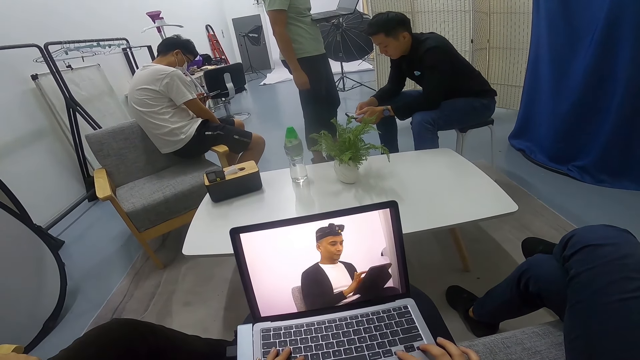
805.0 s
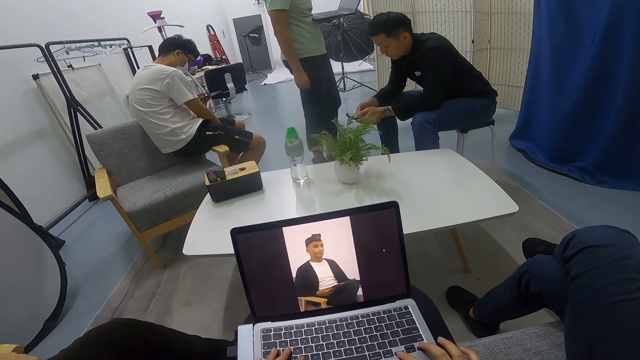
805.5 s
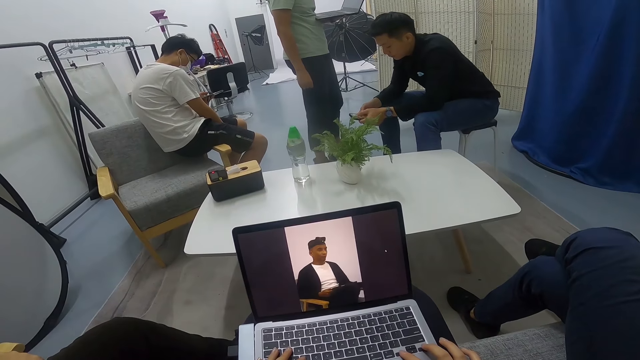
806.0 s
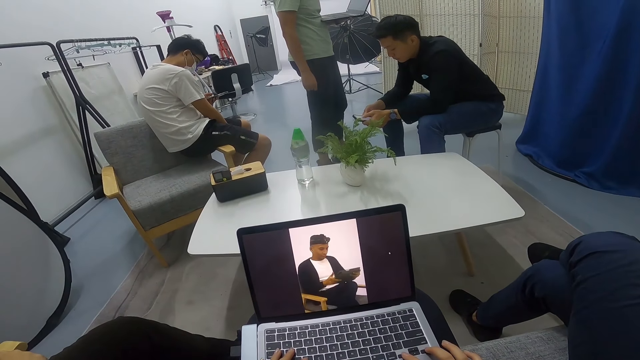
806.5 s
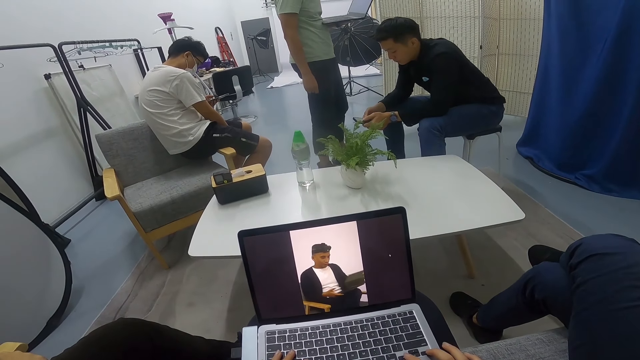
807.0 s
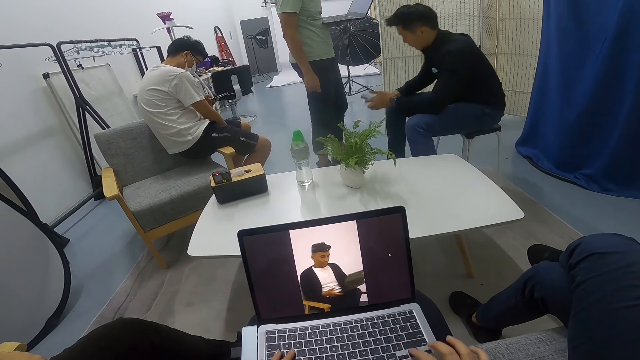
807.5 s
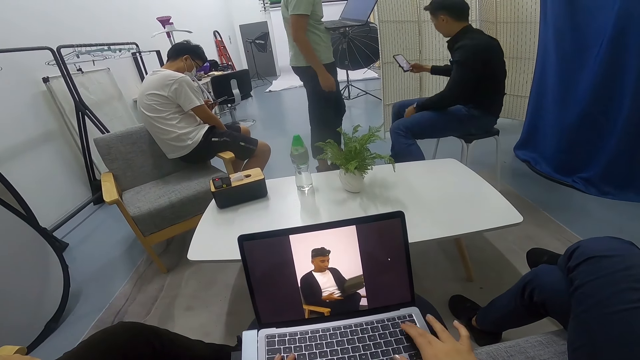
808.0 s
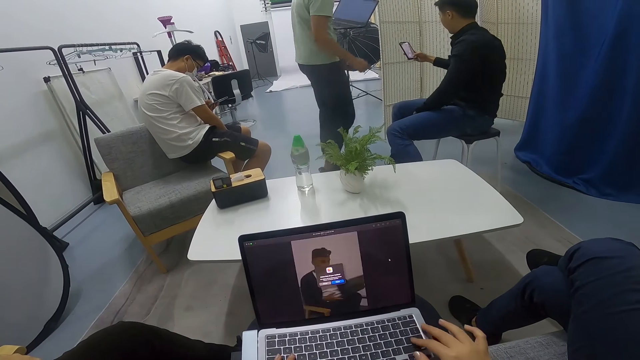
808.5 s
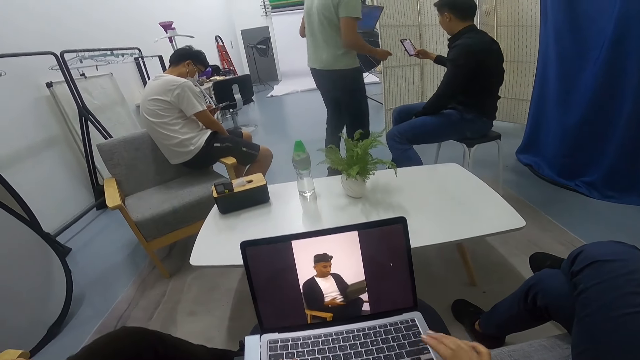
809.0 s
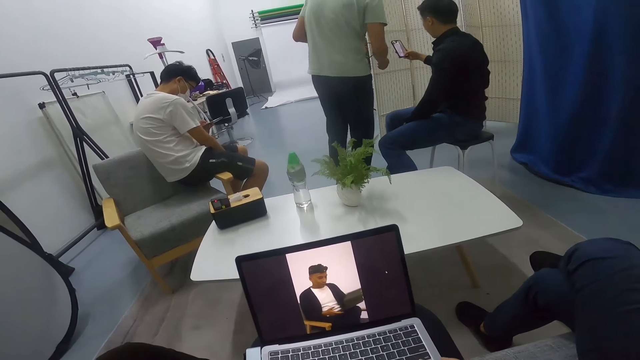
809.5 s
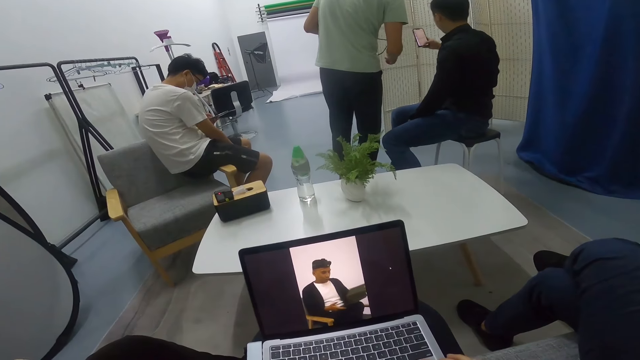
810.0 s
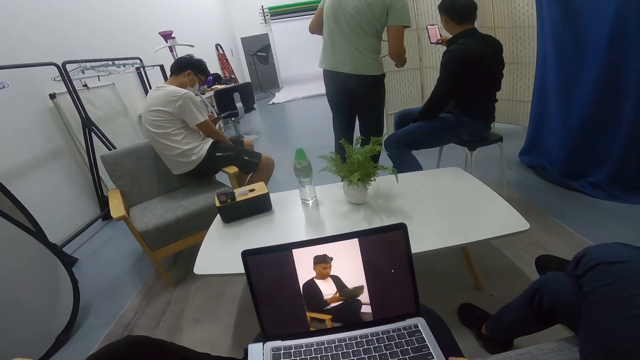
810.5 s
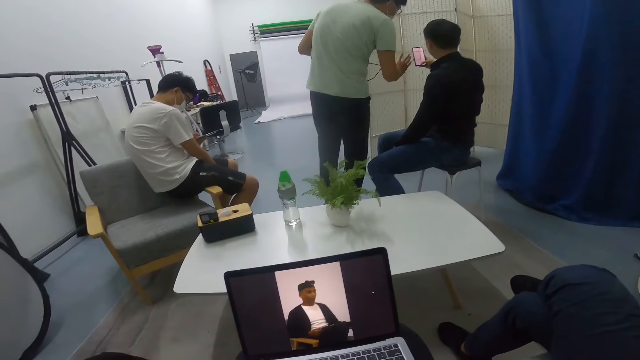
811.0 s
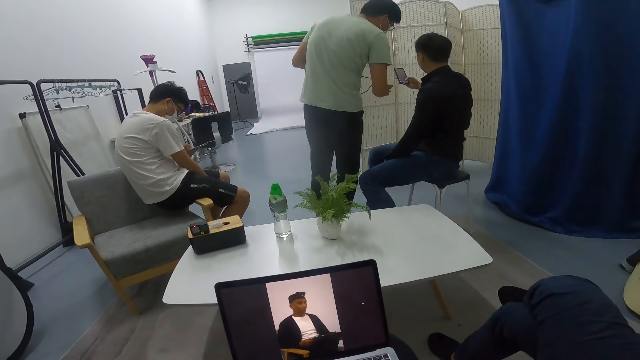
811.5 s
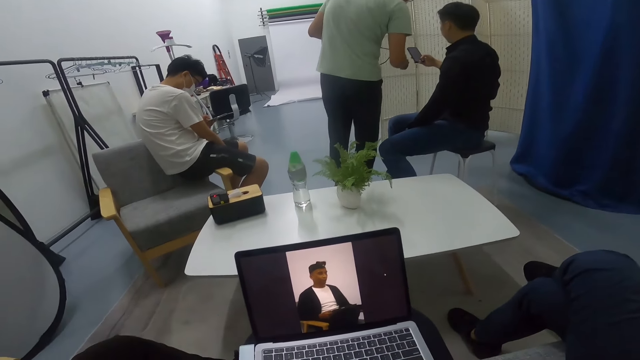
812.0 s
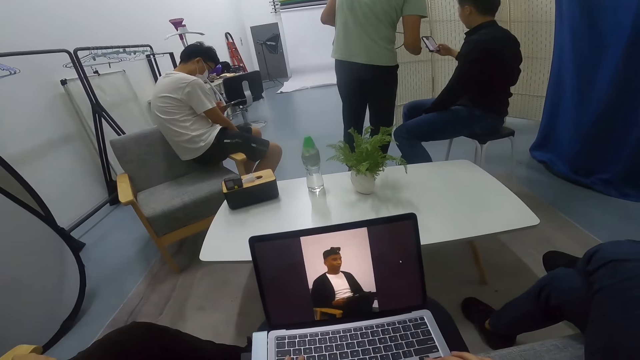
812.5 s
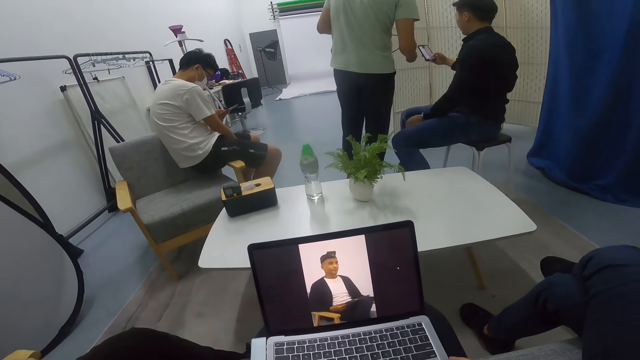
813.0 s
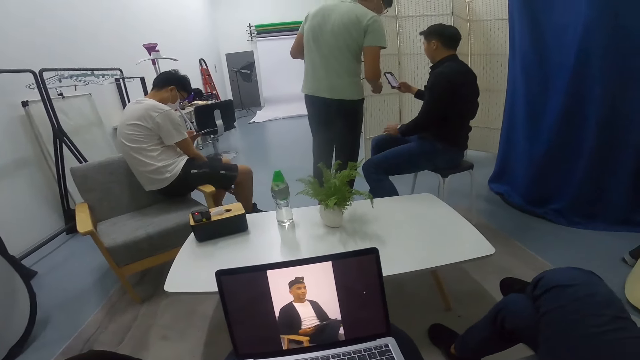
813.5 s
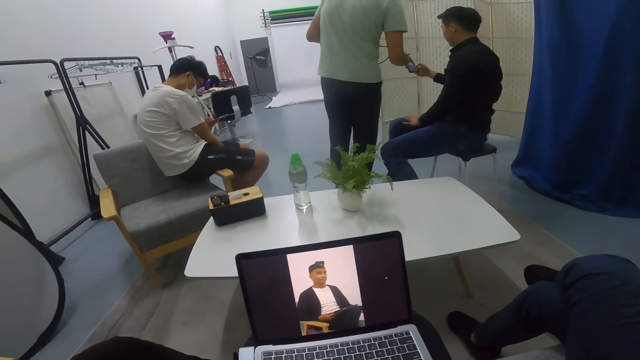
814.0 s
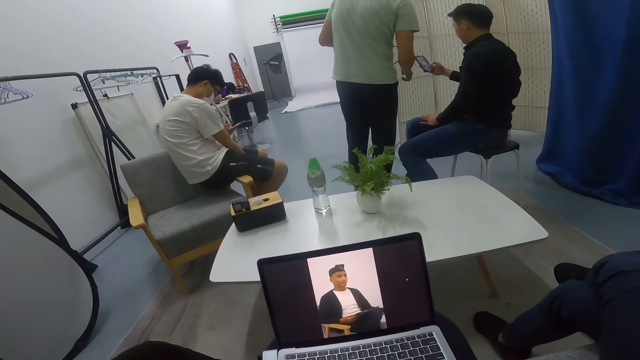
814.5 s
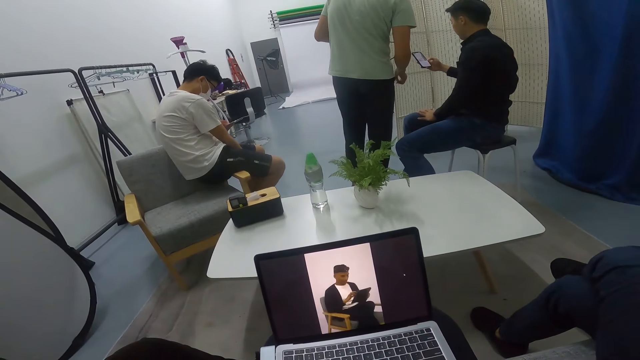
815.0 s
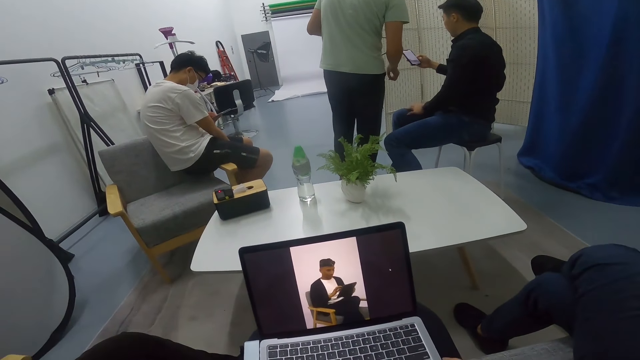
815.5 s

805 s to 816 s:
A man operates a phone. Another man operates the phone. He stretches his hand with the phone. A third man converses with the second man. The camera wearer uses the laptop.

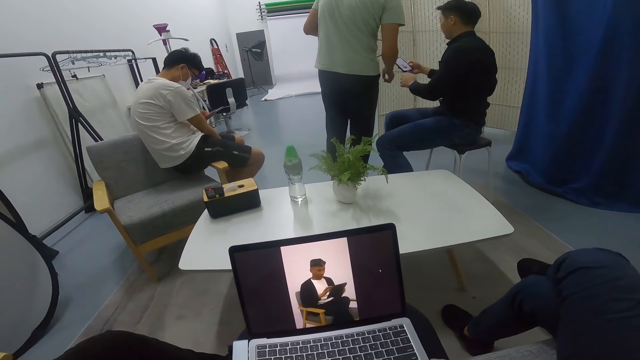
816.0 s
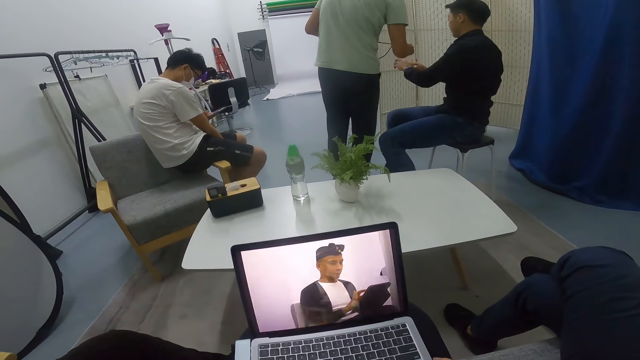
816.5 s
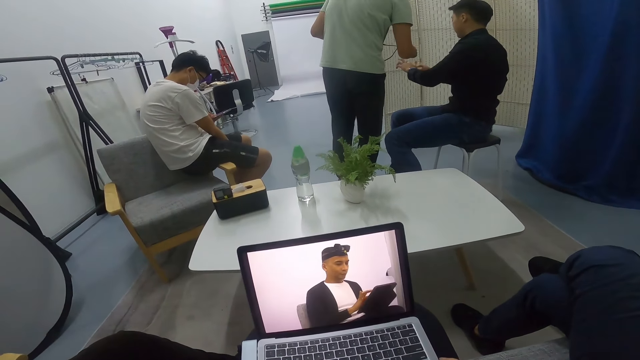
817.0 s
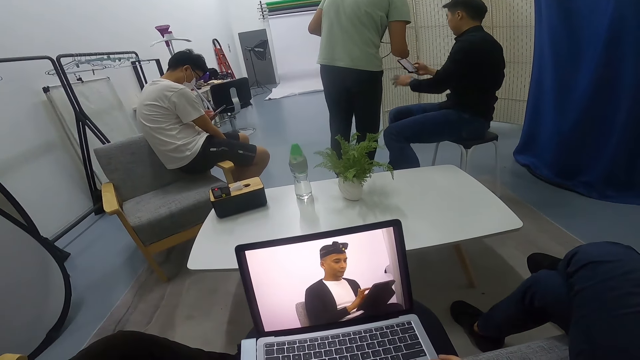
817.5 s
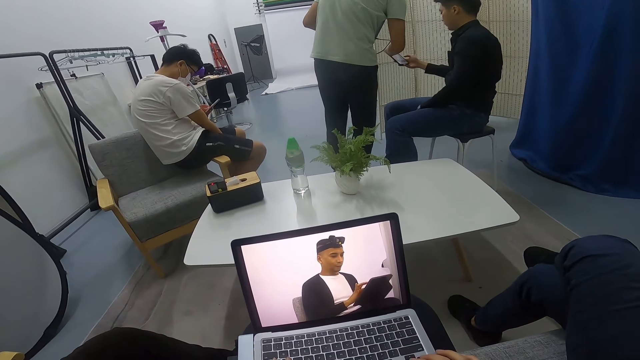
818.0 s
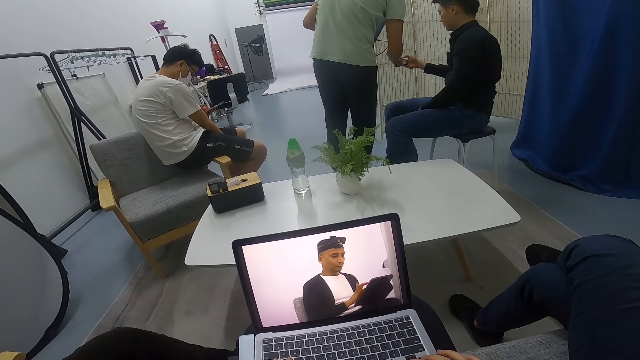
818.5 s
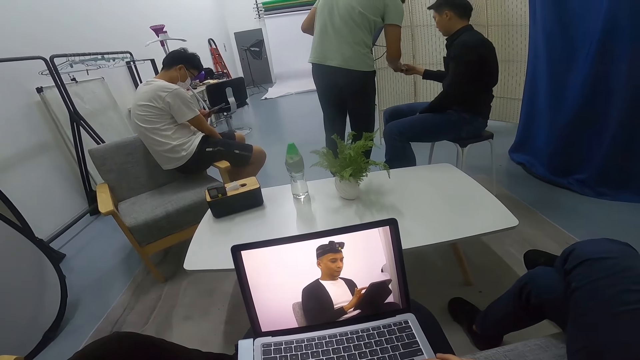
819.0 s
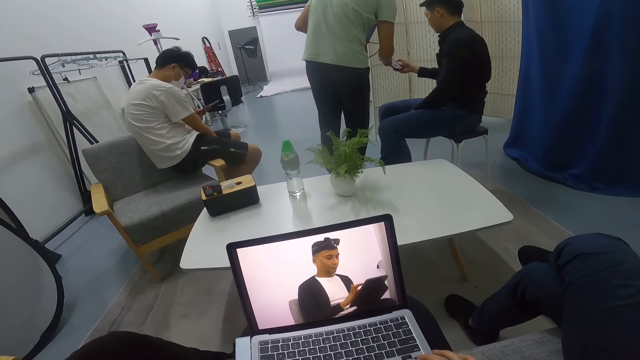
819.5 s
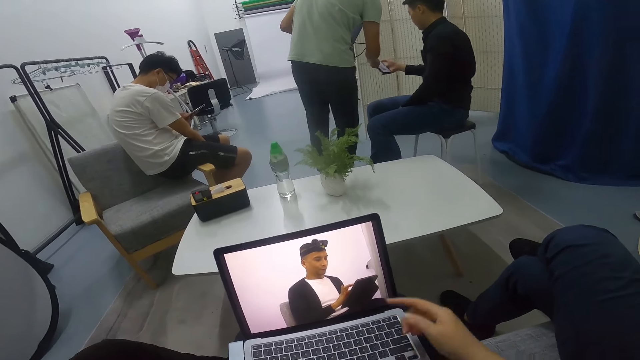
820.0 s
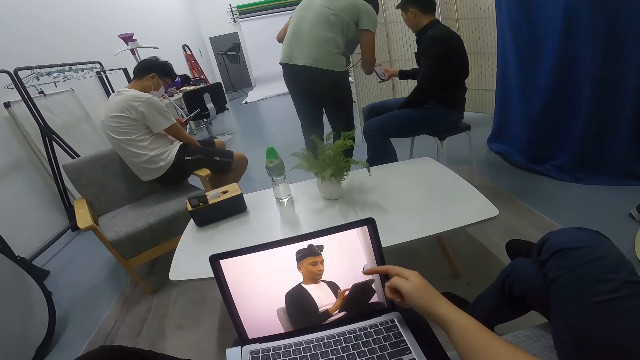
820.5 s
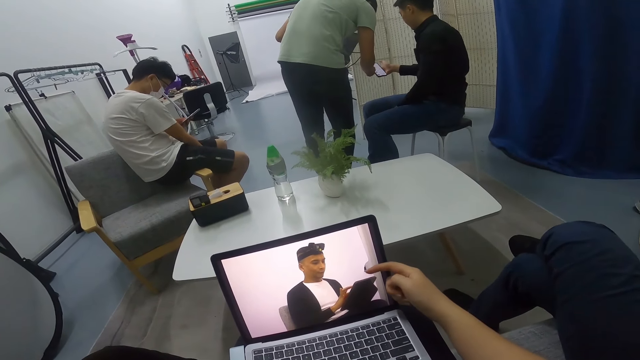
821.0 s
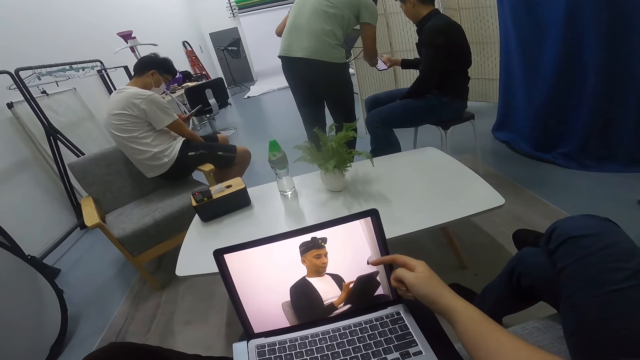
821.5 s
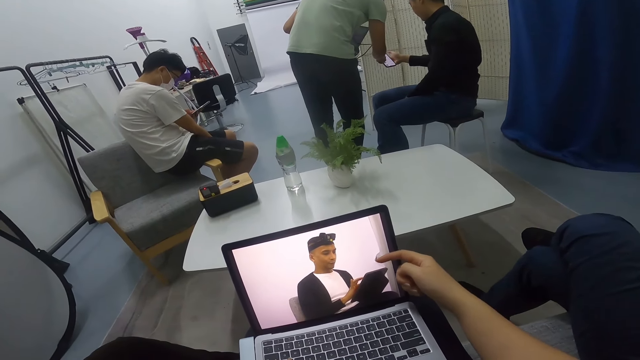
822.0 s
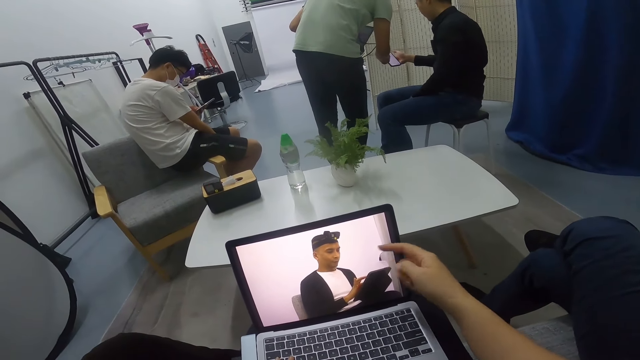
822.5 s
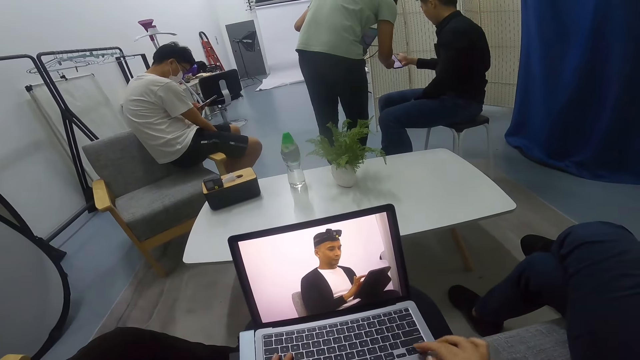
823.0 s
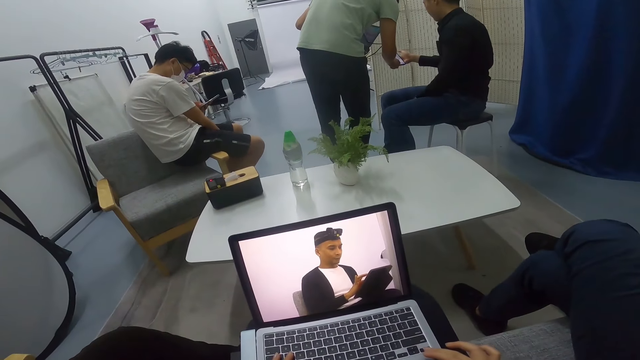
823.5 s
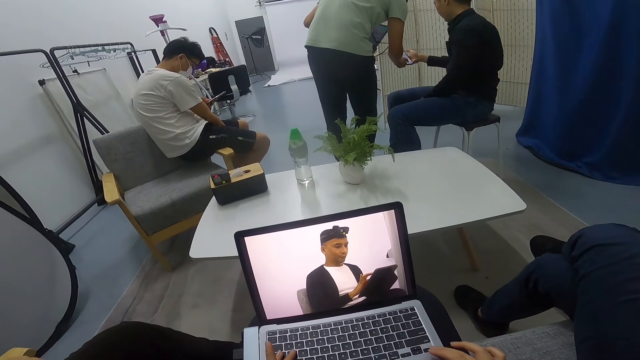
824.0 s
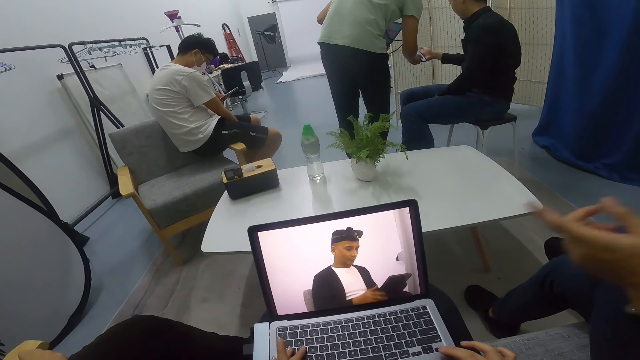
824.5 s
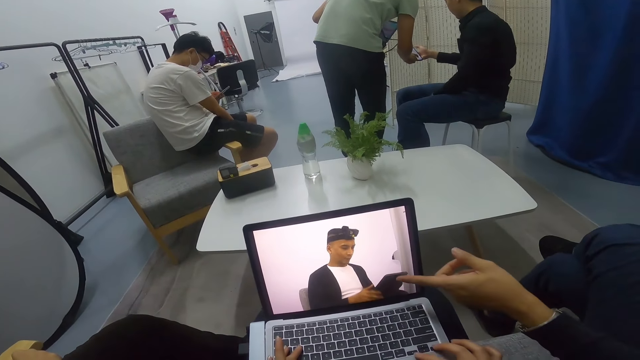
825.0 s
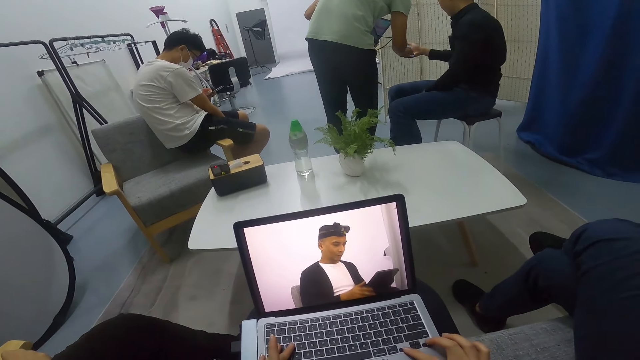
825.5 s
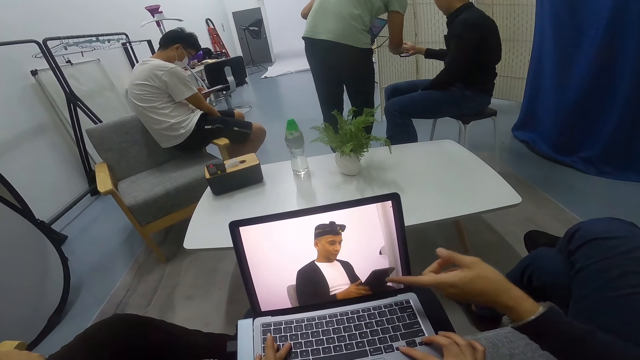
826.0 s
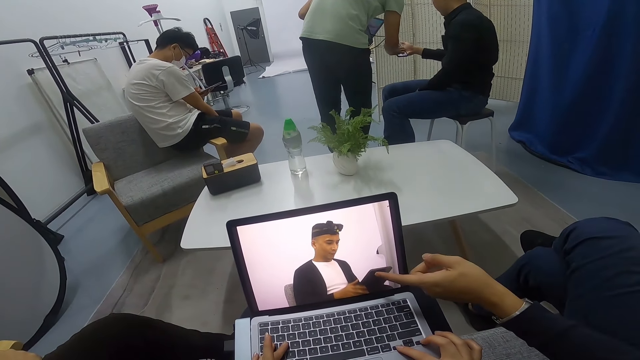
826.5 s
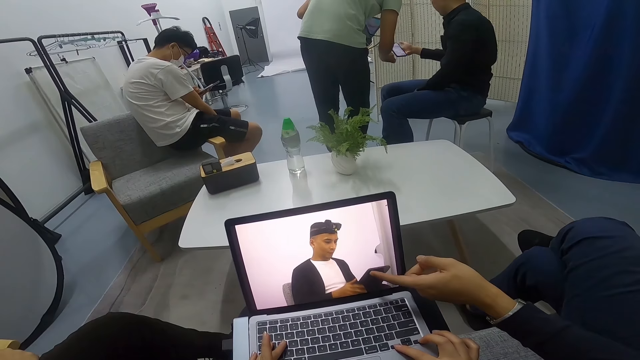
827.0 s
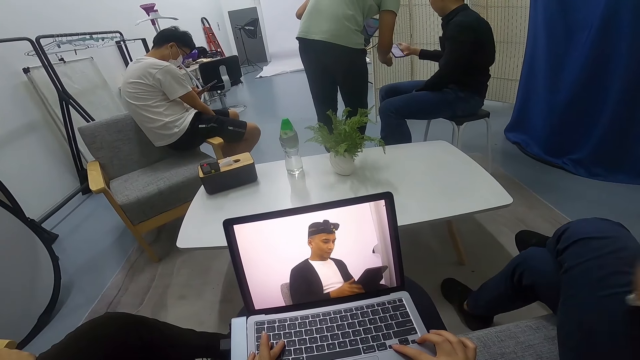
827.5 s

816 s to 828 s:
A man uses a phone on another man's hand. The camera wearer converses with a third man. They touch the laptop. They use the laptop. The third man converses with the camera wearer. The camera wearer points at the screen.
